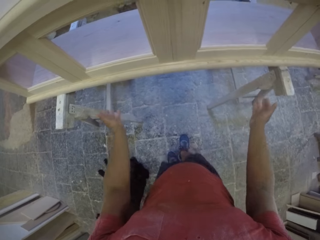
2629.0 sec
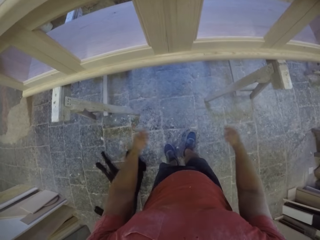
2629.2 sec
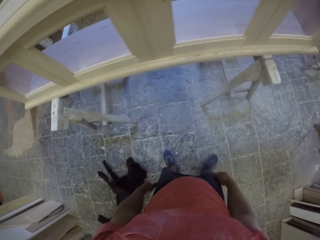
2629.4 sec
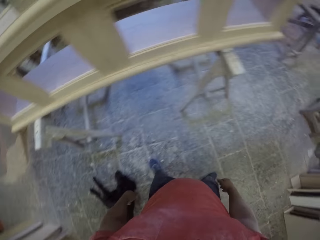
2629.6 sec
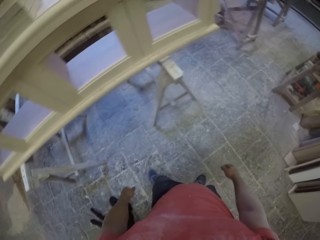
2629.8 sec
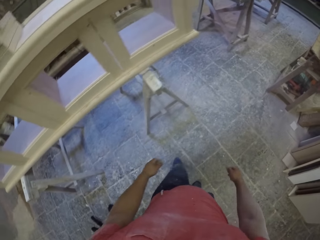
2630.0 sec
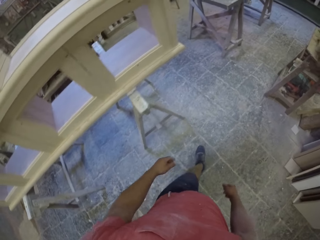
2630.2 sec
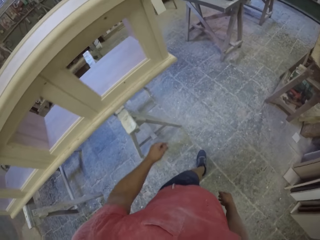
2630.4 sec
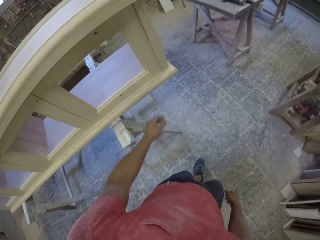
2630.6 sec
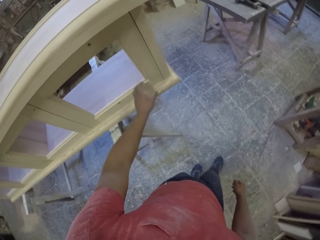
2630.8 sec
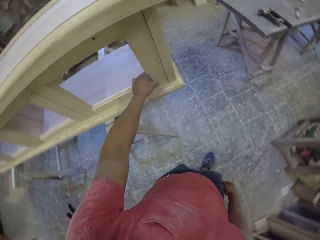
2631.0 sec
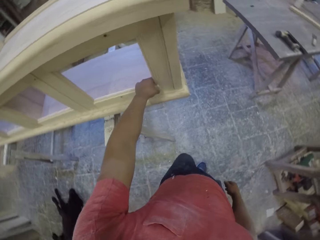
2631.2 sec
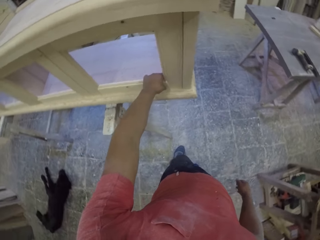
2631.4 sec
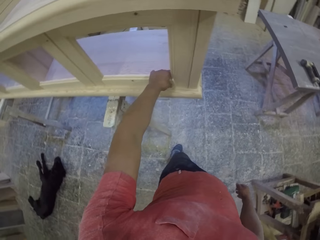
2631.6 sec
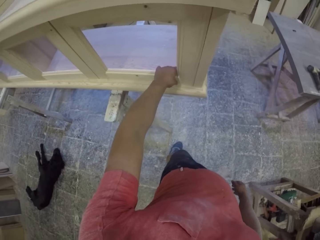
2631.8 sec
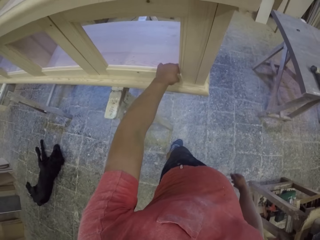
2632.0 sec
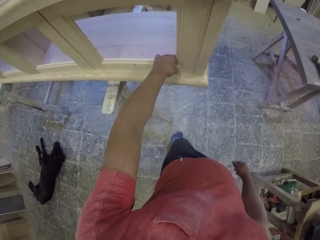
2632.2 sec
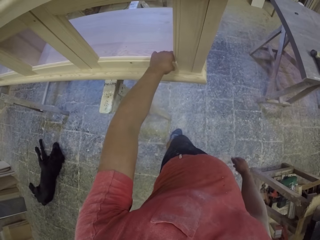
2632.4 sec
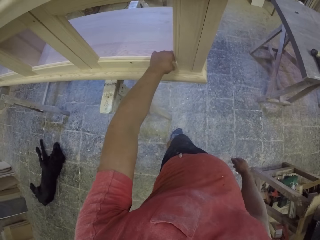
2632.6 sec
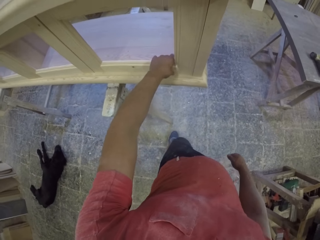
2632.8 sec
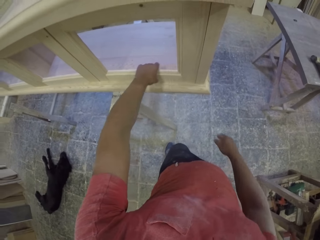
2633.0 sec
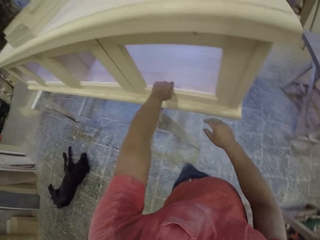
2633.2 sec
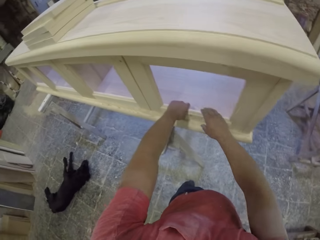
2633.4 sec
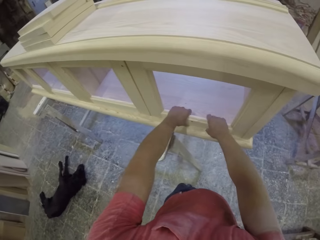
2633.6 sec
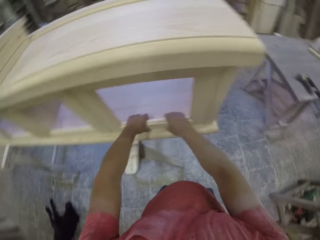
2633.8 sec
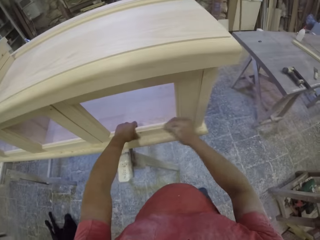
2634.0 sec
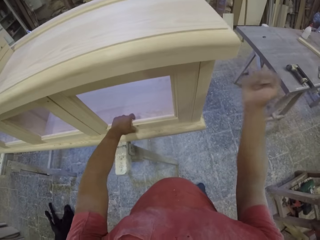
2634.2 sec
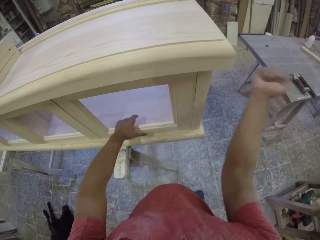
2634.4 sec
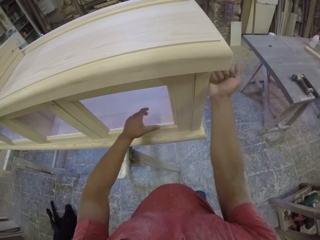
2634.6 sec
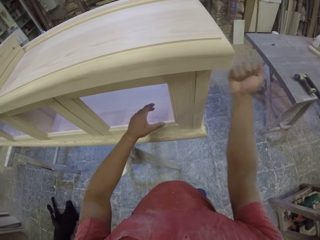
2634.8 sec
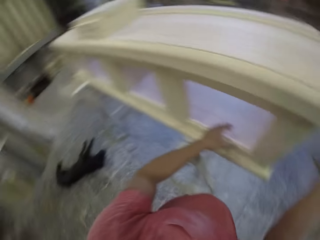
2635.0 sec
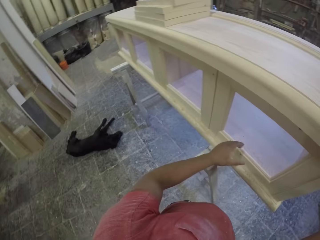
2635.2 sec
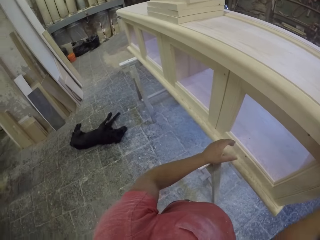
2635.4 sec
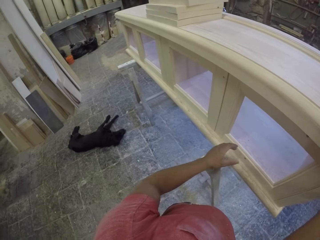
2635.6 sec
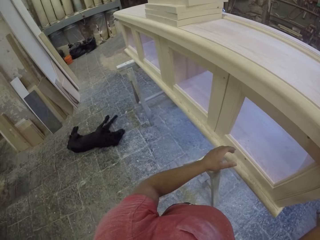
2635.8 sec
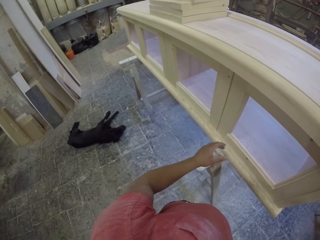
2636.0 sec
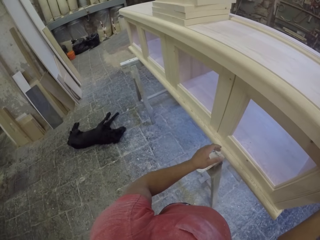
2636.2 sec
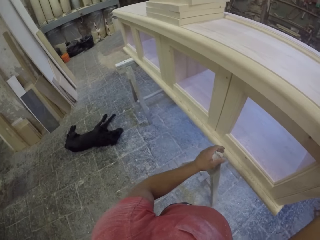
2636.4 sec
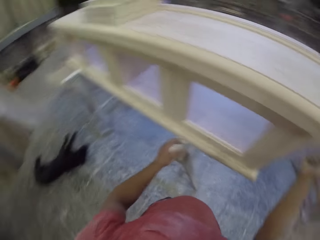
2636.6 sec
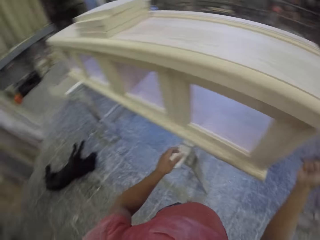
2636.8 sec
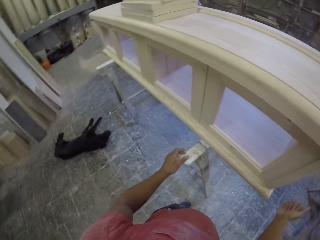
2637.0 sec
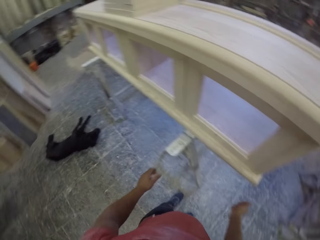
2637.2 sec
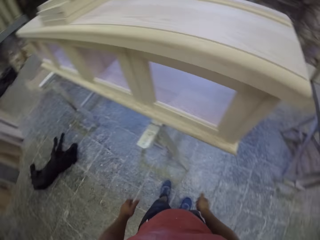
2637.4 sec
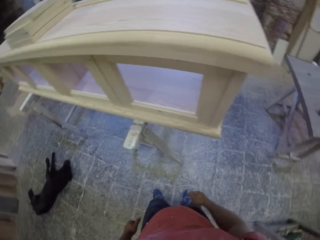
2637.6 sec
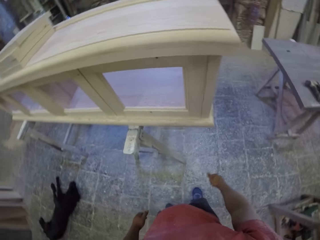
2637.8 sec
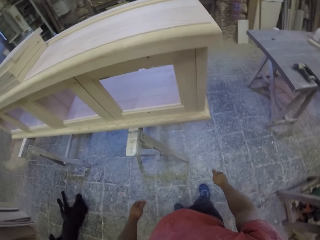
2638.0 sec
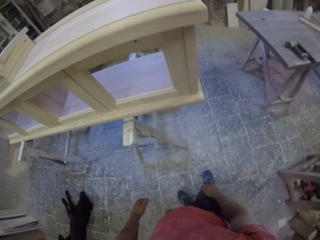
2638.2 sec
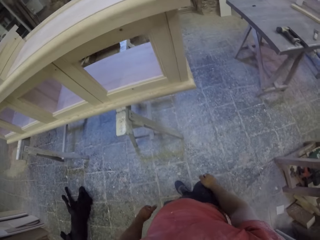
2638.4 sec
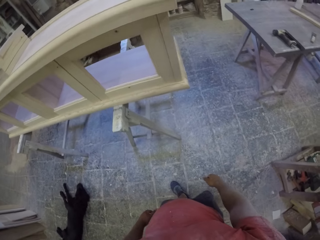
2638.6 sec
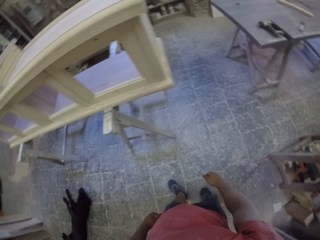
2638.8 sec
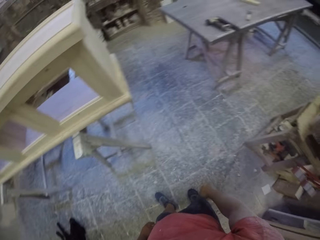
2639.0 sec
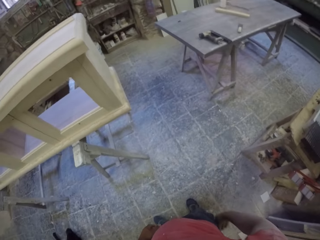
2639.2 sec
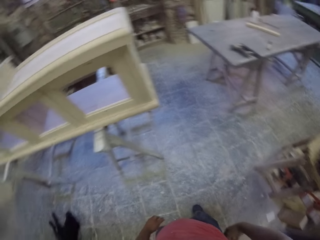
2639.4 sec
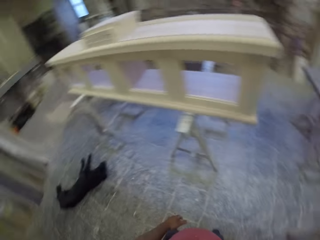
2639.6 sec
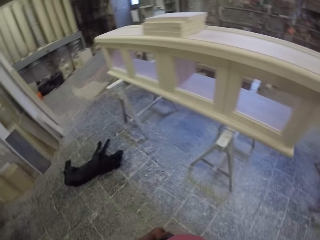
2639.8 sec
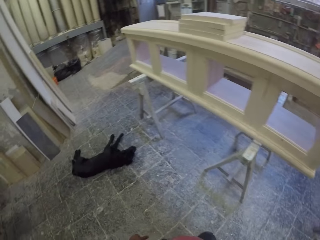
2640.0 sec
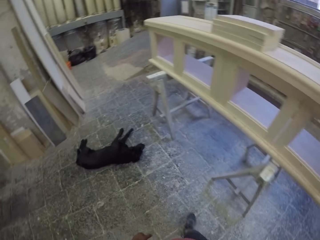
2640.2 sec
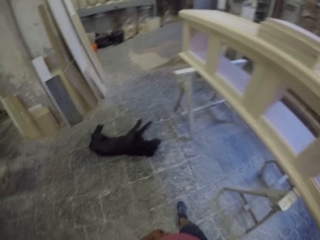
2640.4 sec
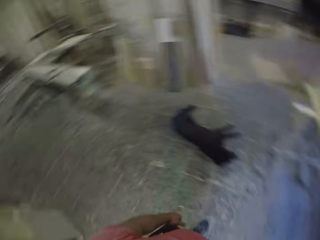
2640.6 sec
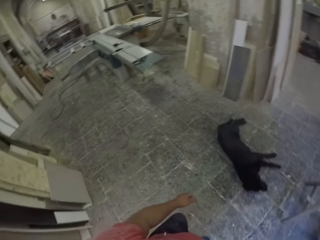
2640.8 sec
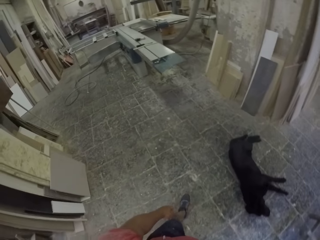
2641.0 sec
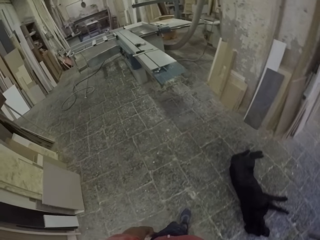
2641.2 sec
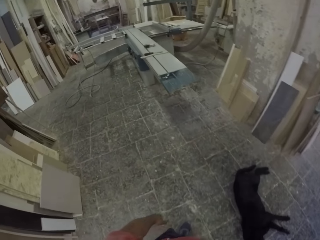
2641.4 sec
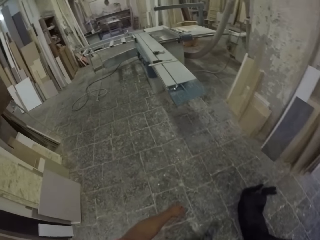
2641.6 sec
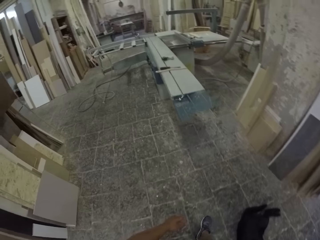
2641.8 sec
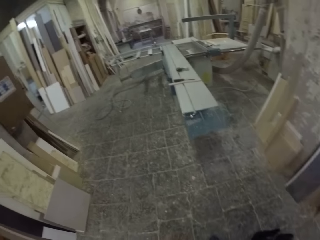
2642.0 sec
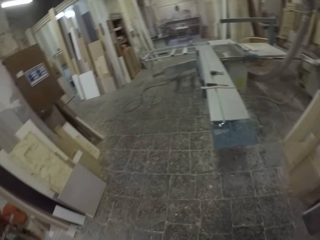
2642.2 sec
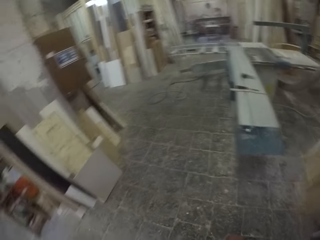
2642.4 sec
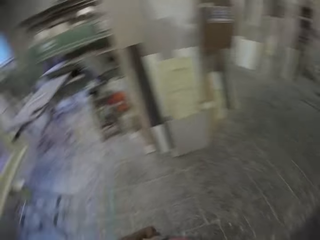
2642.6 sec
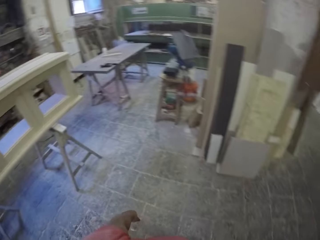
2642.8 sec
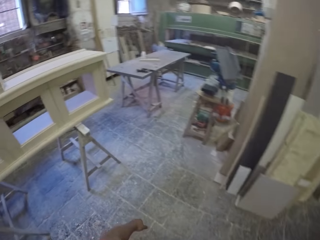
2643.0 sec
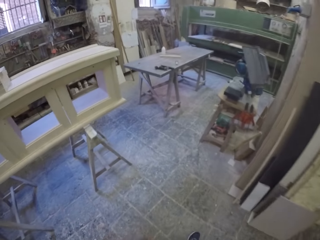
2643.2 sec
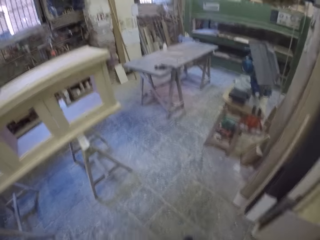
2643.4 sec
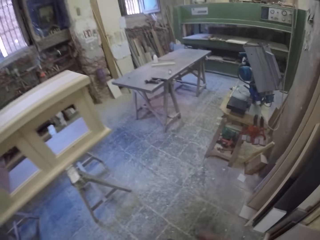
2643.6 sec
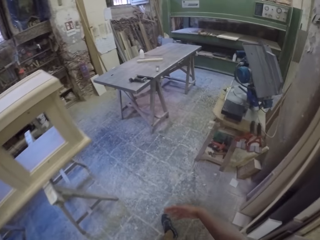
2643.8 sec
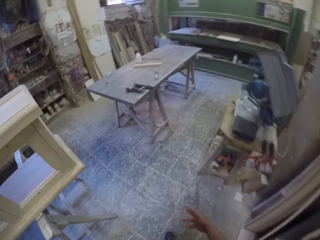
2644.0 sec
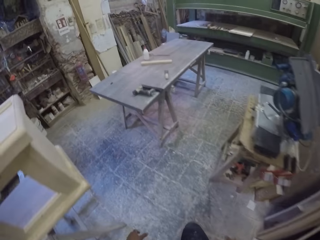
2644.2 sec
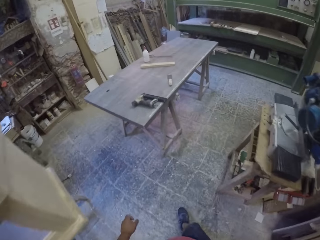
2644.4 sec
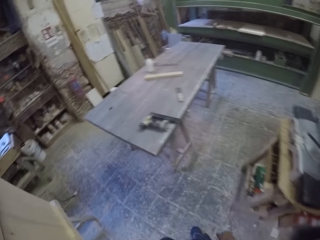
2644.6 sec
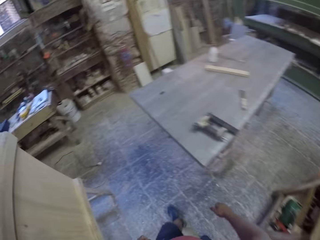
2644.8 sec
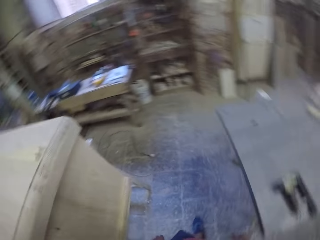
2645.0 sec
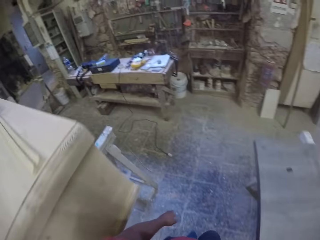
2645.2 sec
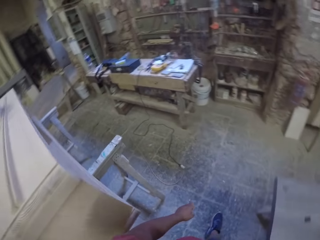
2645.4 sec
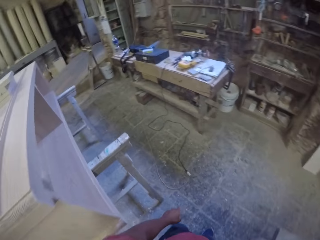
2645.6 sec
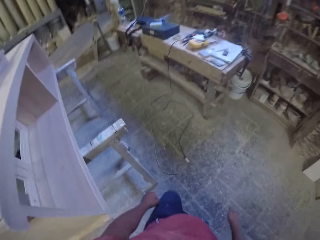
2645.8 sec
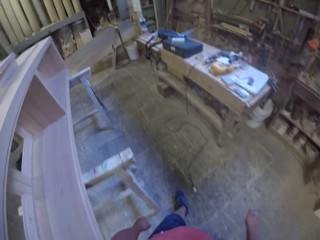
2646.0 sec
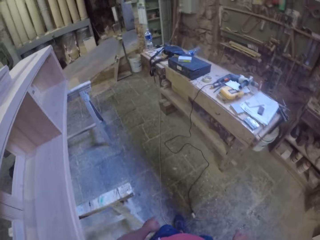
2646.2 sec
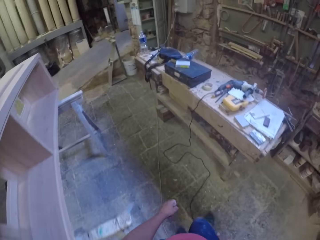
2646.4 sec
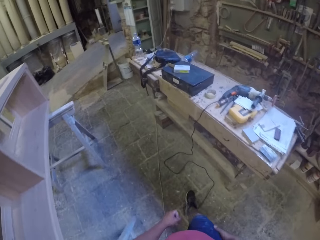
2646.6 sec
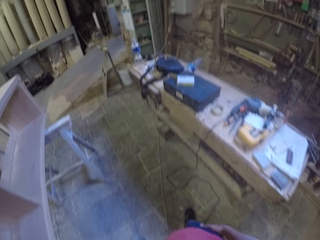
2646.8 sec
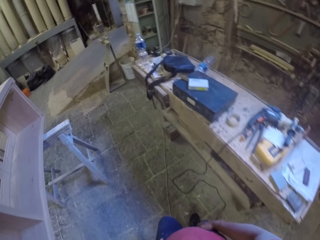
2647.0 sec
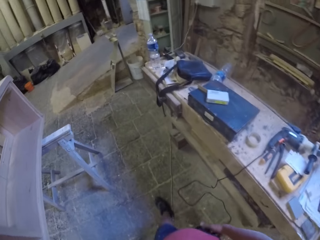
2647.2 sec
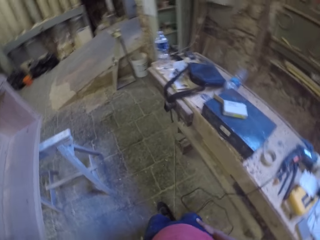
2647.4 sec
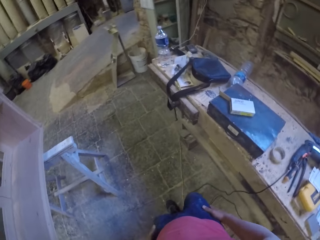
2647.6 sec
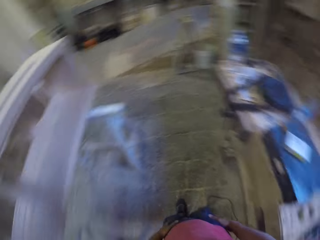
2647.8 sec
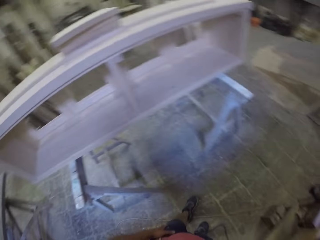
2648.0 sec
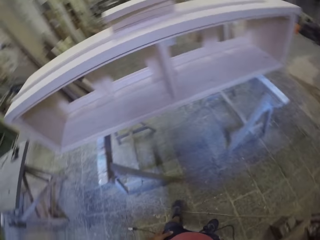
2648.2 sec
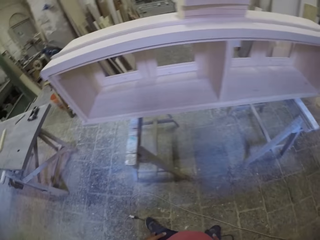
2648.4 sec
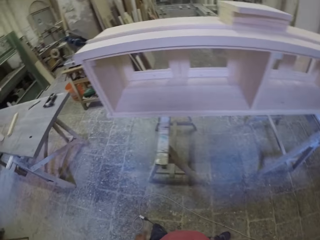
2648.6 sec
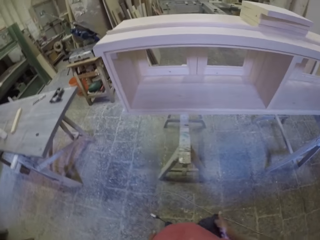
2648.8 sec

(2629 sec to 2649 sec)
The camera wearer gazes at furniture. They adjust a piece of wood on the furniture, hit the furniture, gaze at the furniture, turn around, walk around the furniture, and walk to the cutting machine.

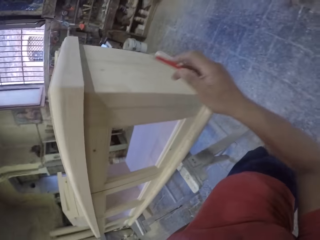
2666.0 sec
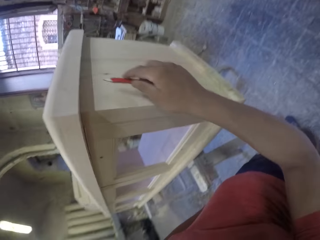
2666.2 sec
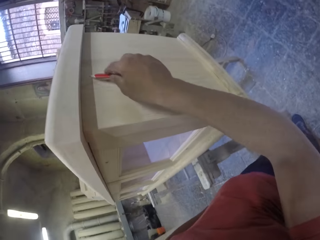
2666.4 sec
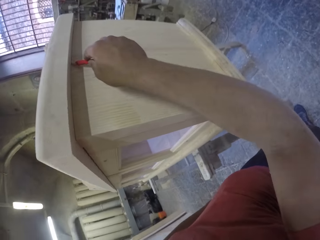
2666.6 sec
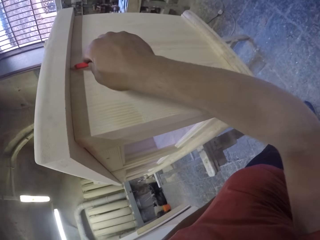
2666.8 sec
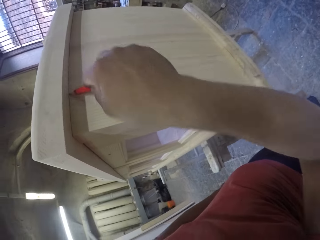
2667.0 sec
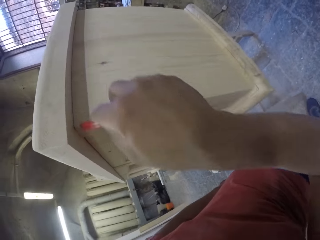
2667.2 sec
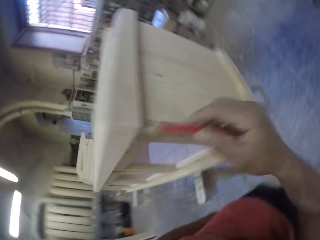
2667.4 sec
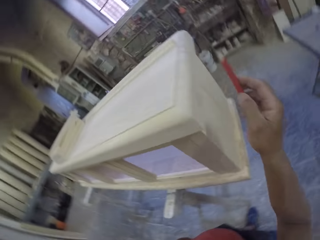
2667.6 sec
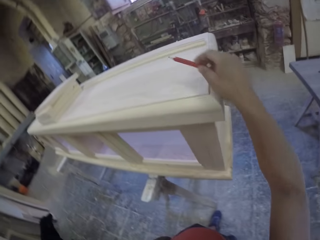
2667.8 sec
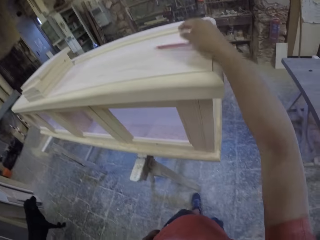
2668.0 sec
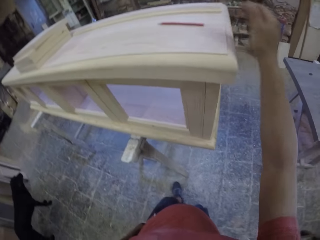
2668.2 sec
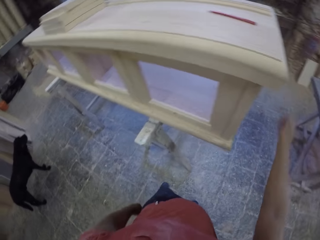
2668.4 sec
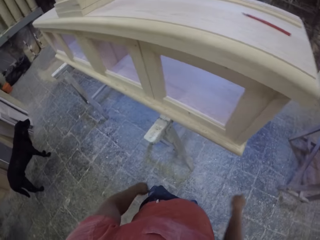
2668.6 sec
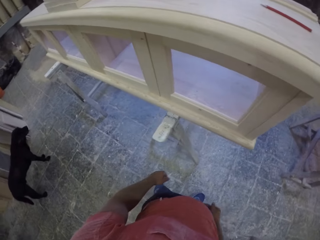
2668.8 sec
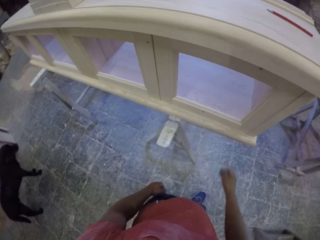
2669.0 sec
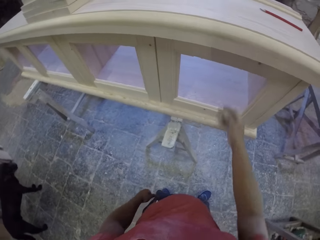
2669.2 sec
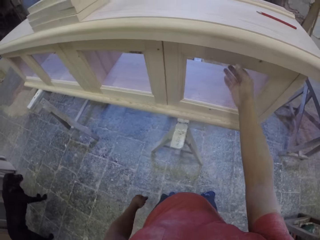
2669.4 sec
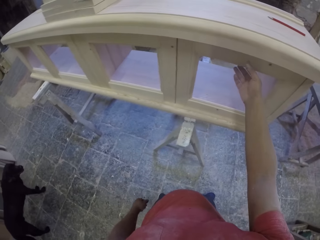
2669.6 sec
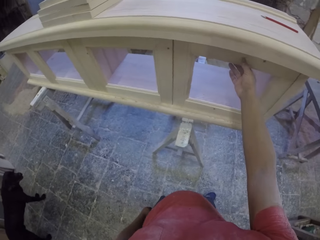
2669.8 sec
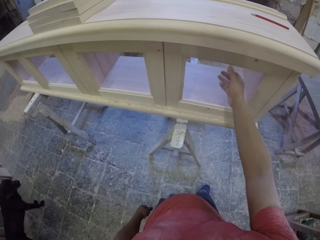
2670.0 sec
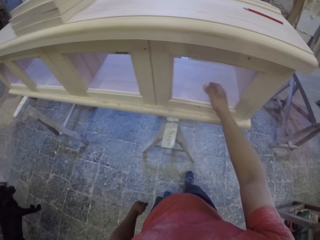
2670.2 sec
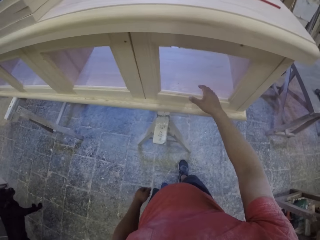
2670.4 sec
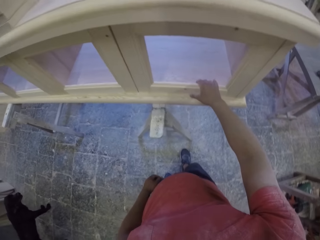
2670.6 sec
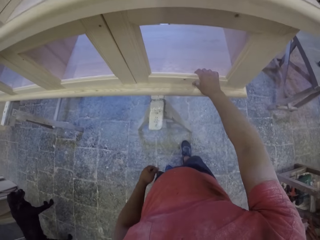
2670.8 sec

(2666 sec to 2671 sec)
The camera wearer marks furniture with a pencil. They put the pencil on top of the furniture and adjust pieces of wood on the furniture.
